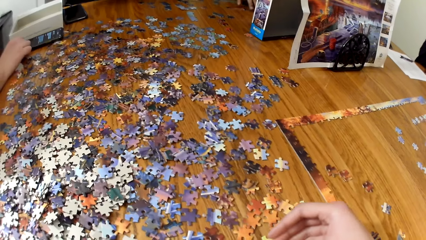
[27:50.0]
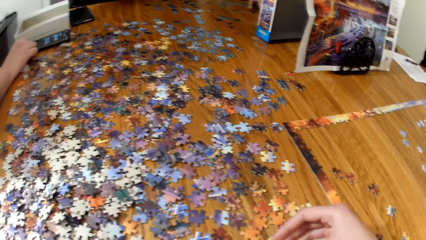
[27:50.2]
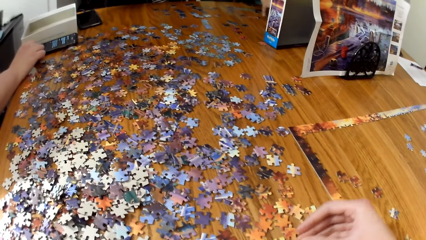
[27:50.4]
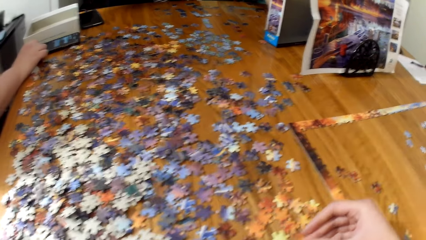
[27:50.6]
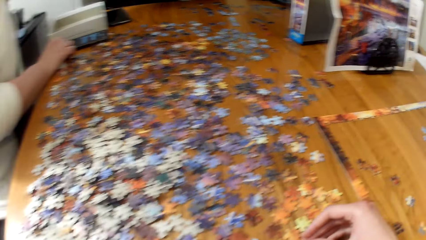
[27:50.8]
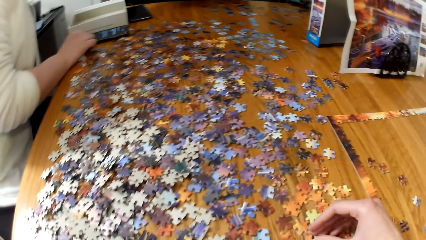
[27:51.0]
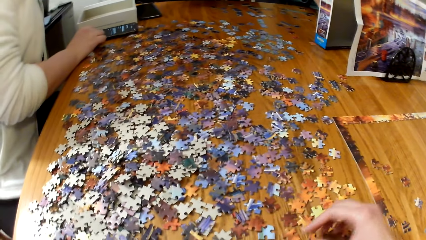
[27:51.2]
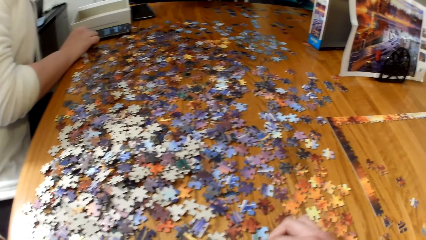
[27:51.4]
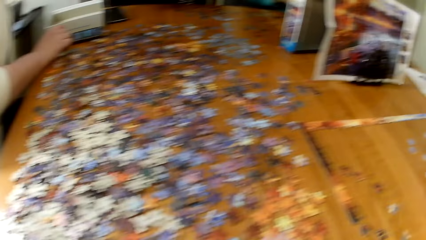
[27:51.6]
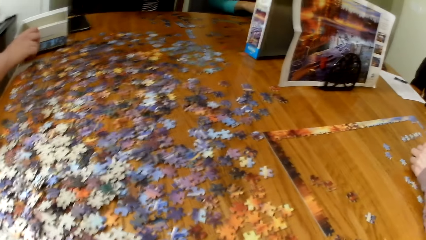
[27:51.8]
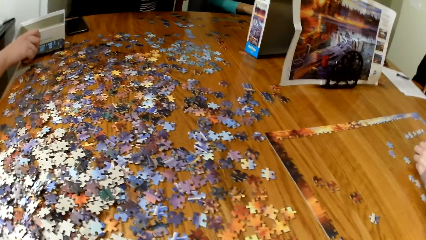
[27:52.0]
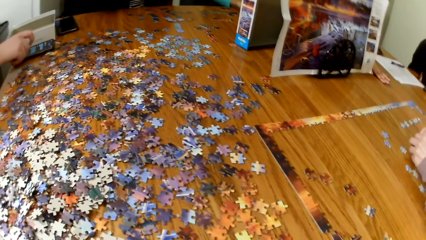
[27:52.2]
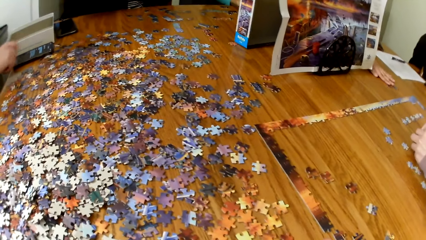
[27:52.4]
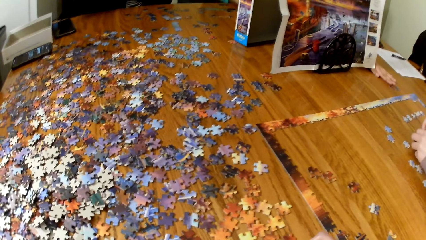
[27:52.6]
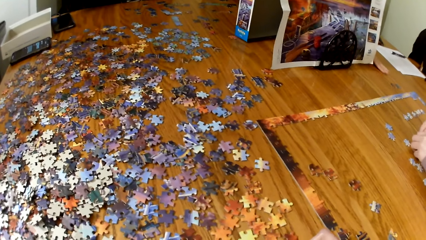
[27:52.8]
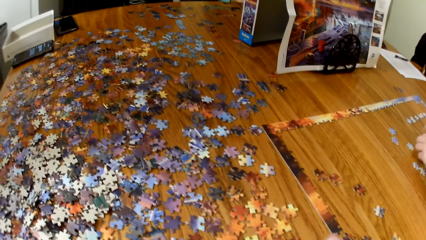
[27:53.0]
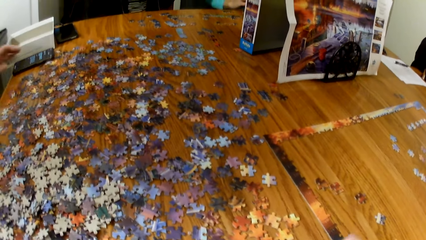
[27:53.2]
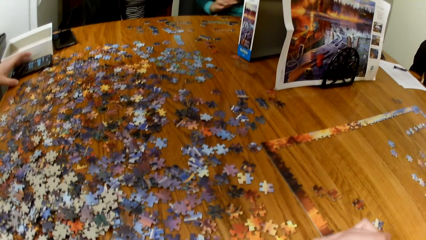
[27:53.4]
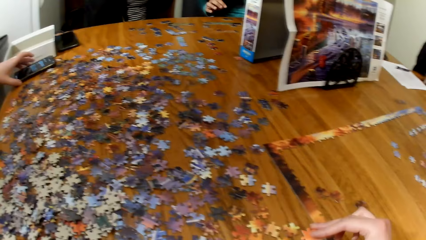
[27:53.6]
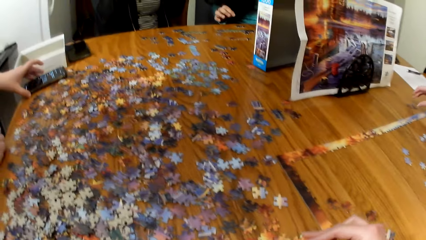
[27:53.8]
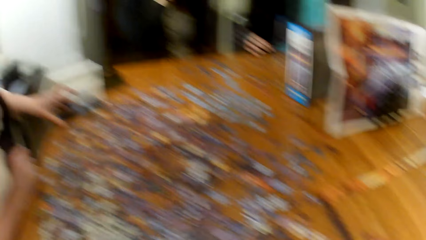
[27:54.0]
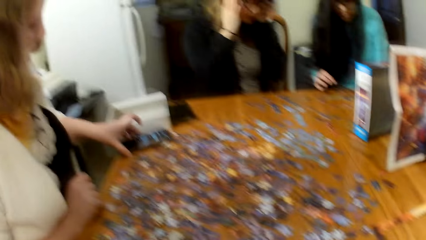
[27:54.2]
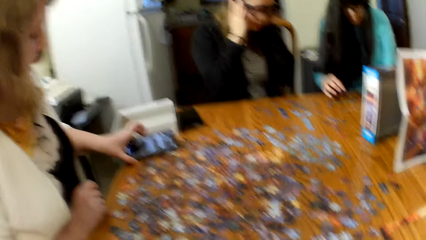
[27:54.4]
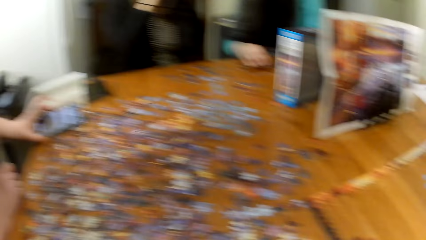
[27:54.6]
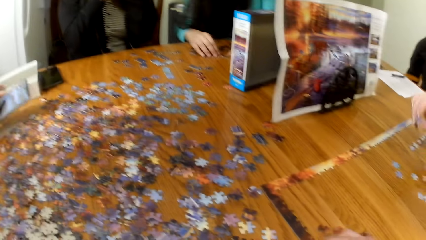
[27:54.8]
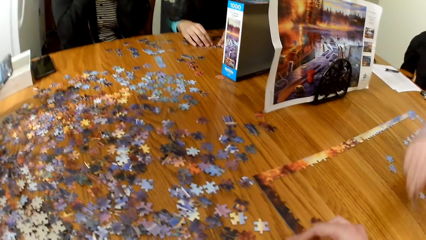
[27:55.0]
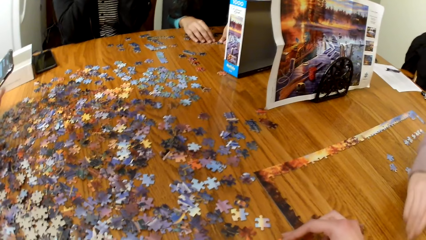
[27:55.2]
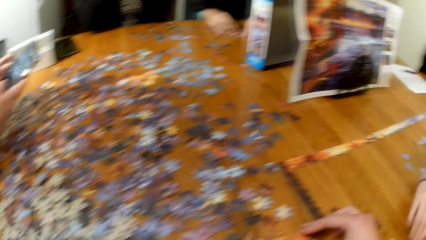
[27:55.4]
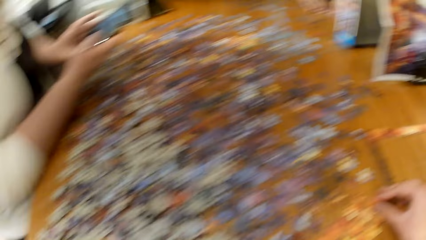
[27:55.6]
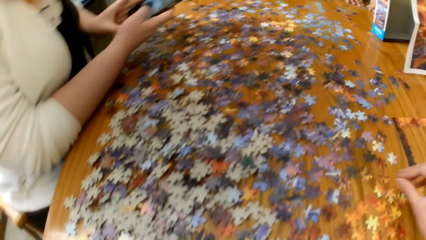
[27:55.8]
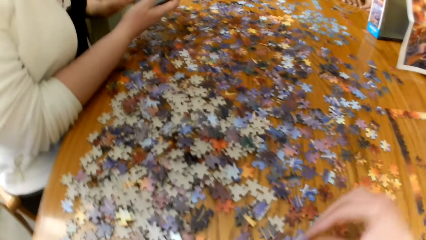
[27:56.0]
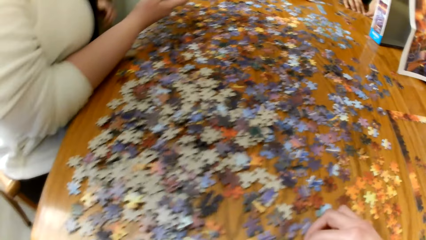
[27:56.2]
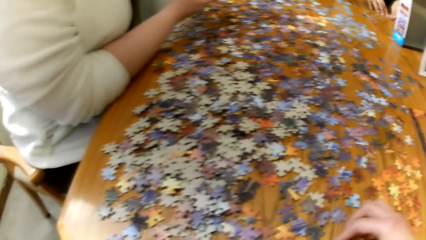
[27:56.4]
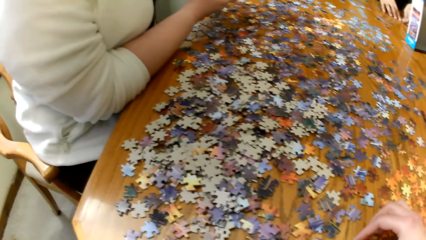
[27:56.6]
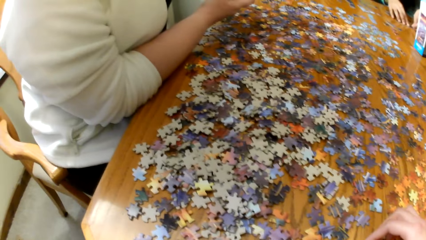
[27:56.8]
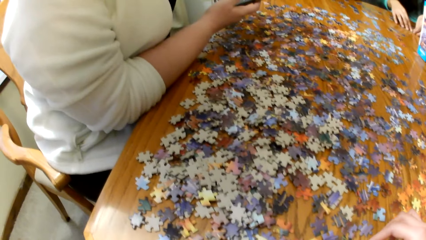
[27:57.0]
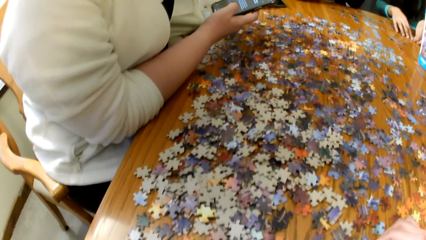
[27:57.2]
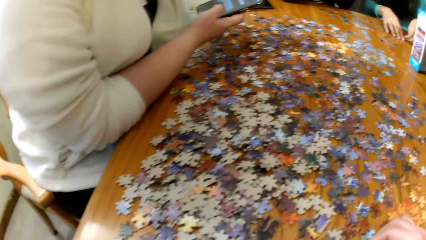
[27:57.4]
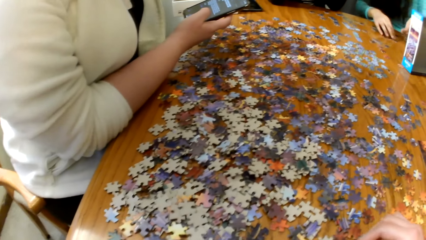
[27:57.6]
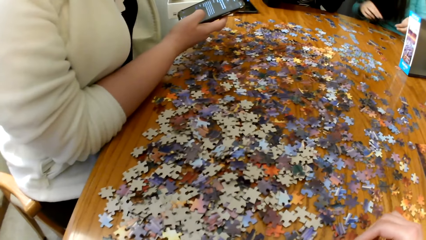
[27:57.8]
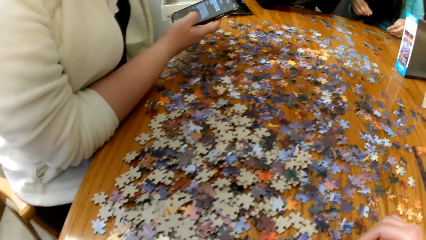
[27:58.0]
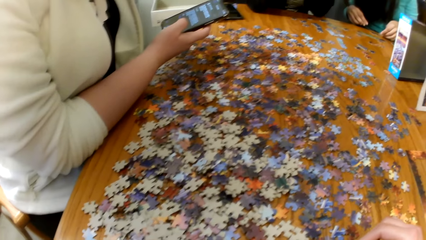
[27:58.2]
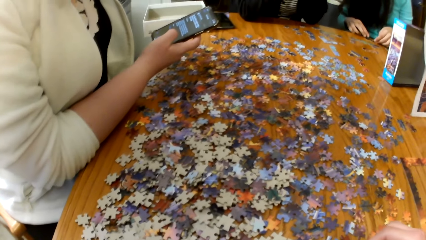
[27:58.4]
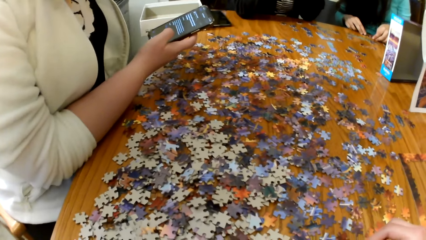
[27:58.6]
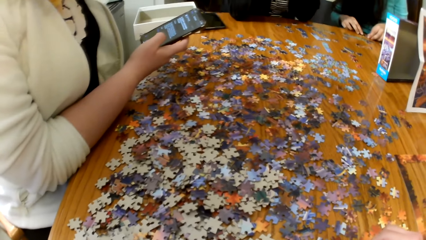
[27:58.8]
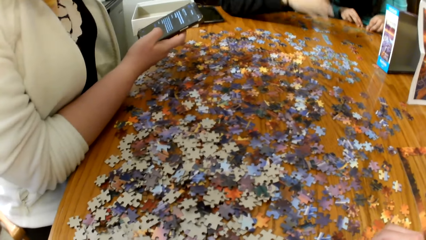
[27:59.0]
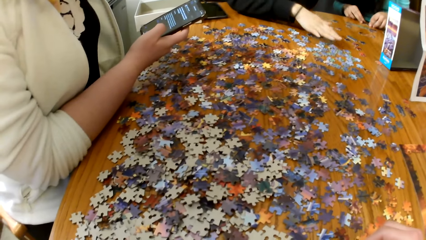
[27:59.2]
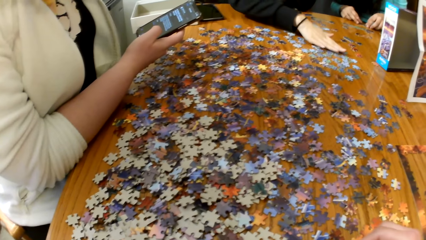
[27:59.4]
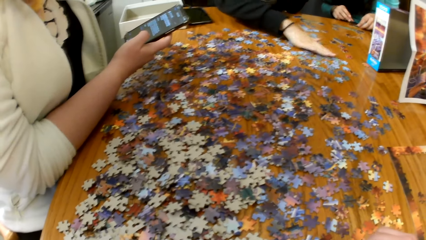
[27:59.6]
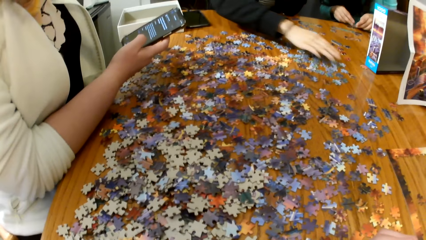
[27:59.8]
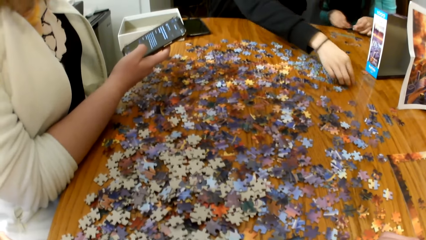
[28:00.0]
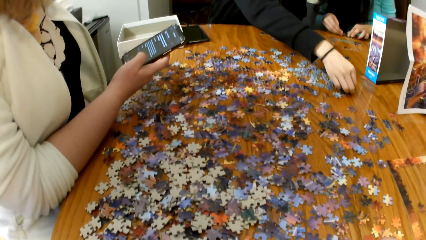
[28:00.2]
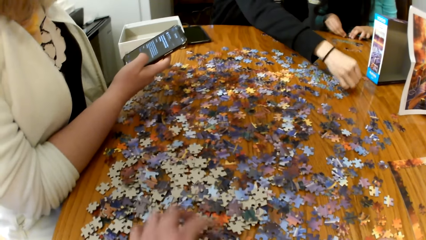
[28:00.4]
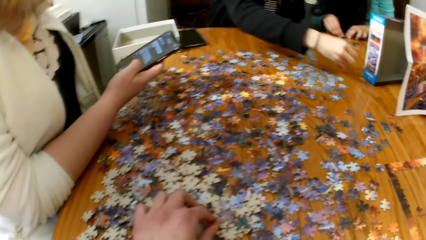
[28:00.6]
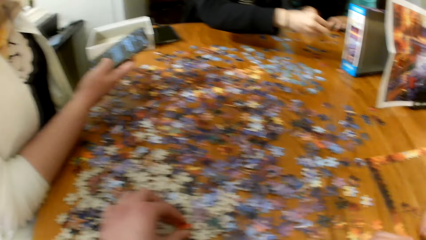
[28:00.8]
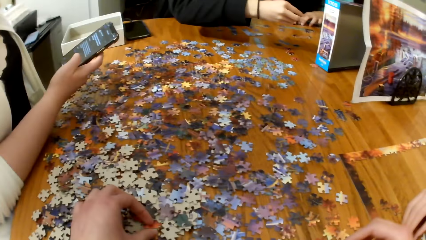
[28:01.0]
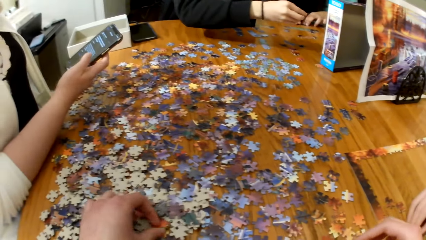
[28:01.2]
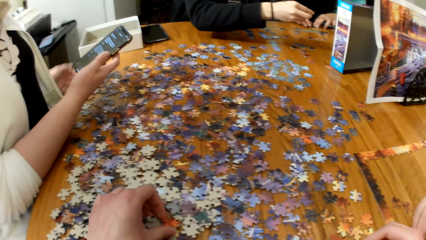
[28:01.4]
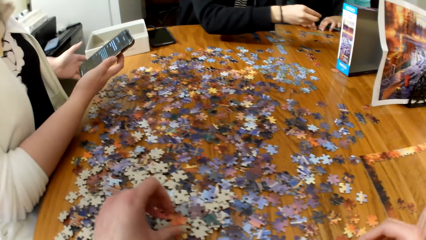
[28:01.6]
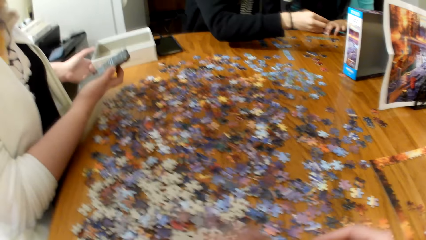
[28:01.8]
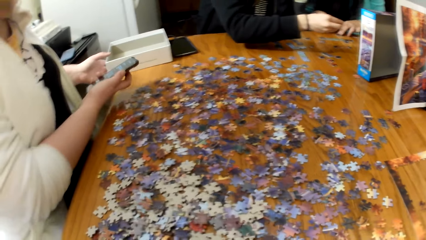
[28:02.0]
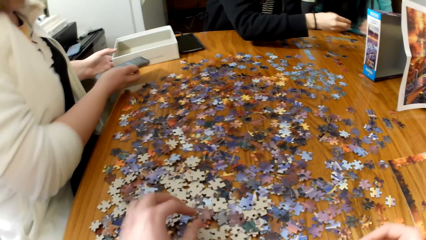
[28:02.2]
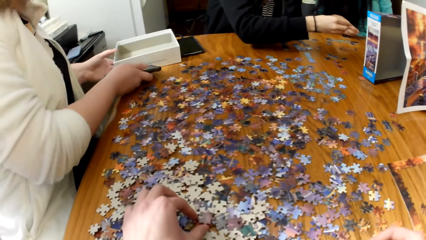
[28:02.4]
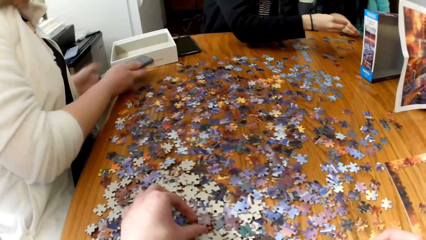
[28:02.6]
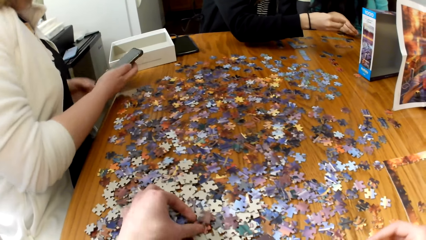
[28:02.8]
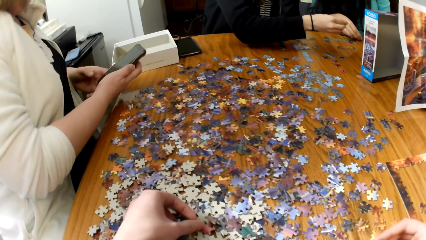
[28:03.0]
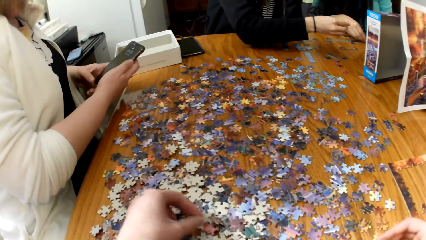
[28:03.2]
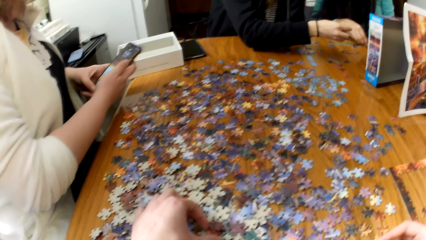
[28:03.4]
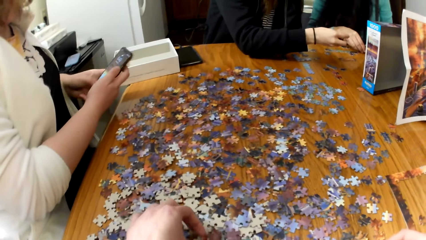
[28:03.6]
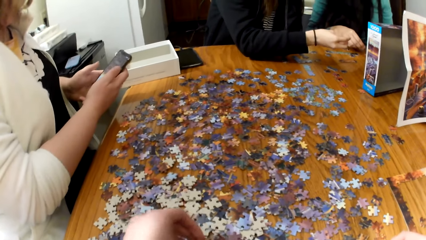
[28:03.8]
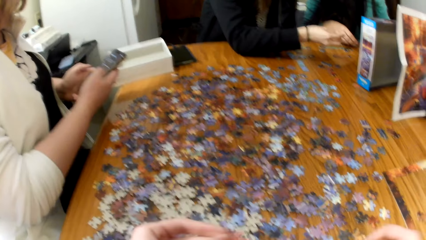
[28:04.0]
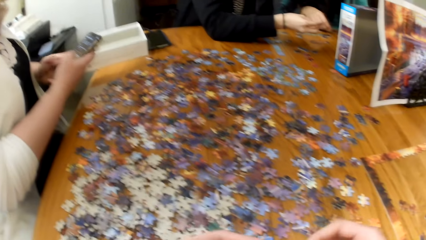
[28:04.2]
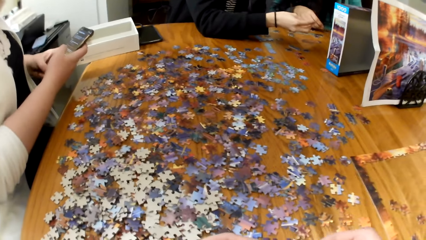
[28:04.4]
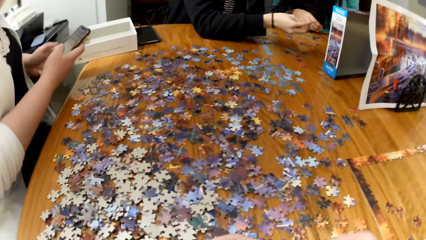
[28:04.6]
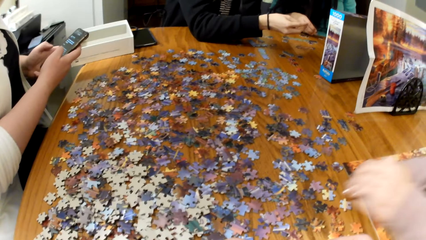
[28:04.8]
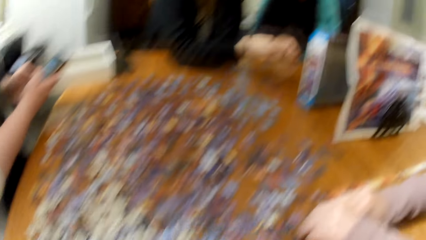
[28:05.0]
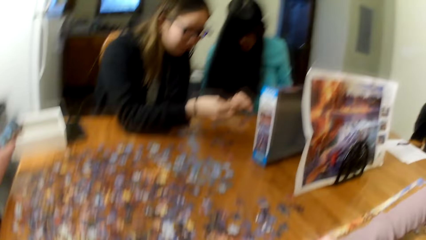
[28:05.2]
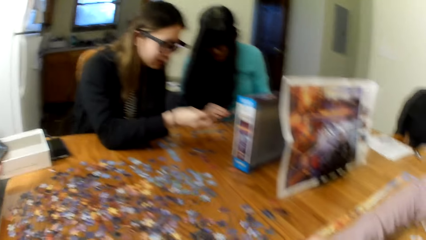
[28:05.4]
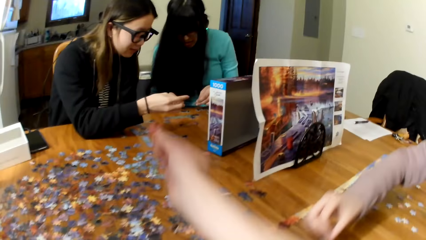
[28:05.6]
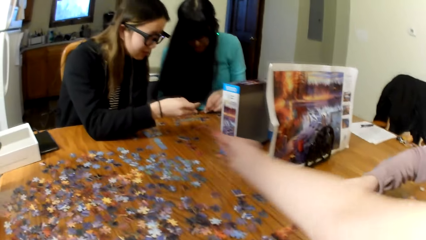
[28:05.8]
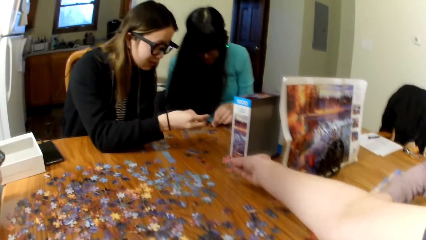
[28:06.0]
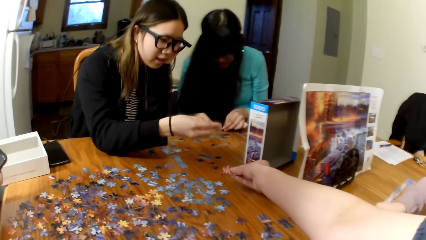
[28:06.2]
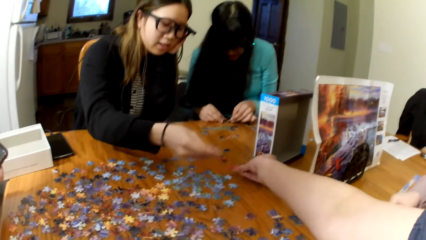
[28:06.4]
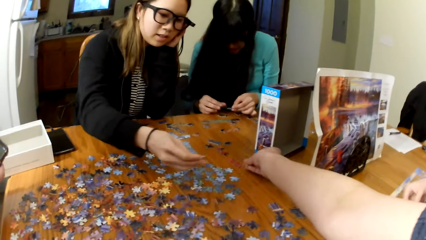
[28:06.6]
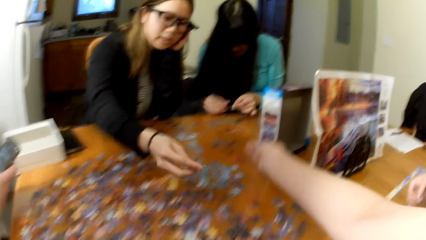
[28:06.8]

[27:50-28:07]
A lady passes a puzzle card to another lady. A woman looks at her phone. Another woman makes the puzzle. The first woman looks at her phone.
